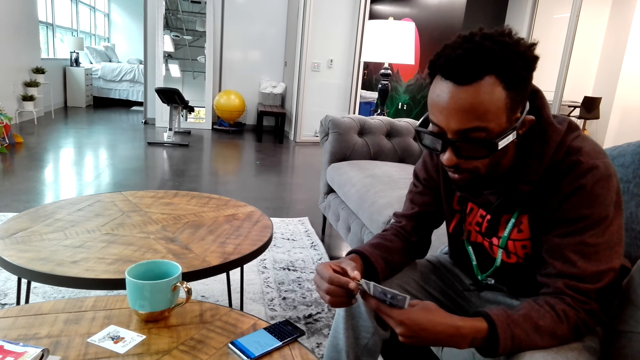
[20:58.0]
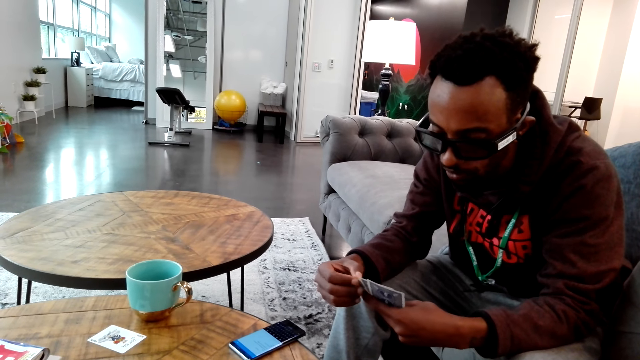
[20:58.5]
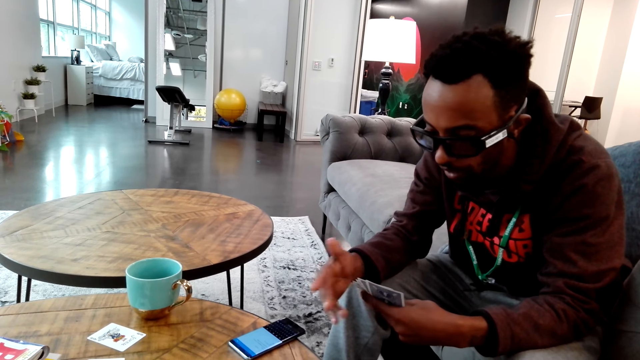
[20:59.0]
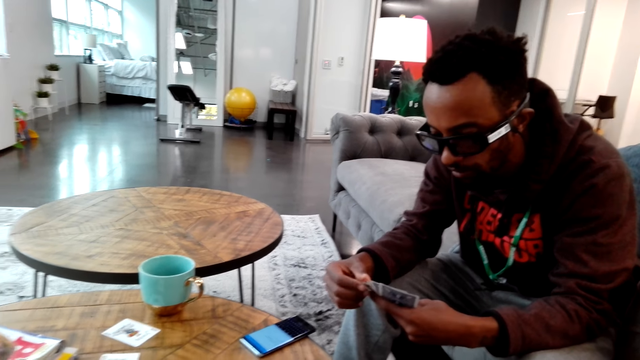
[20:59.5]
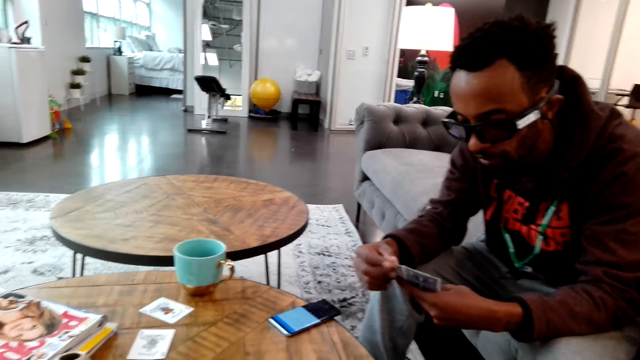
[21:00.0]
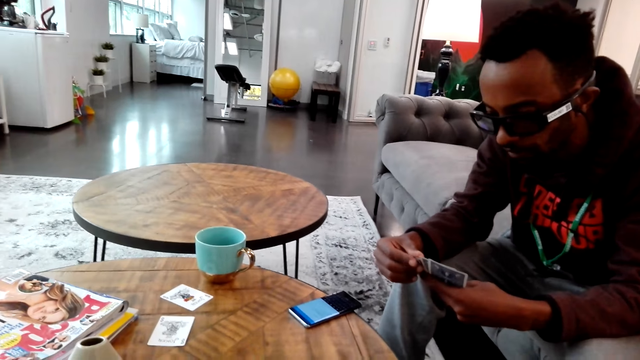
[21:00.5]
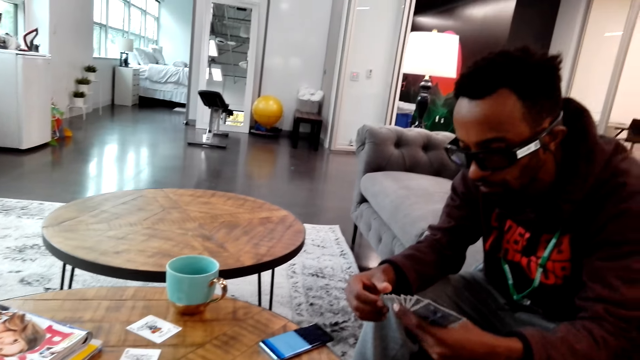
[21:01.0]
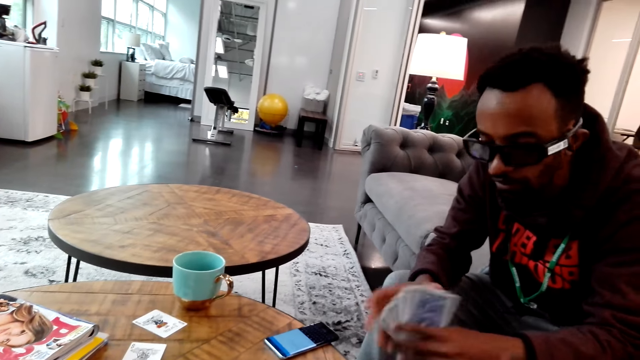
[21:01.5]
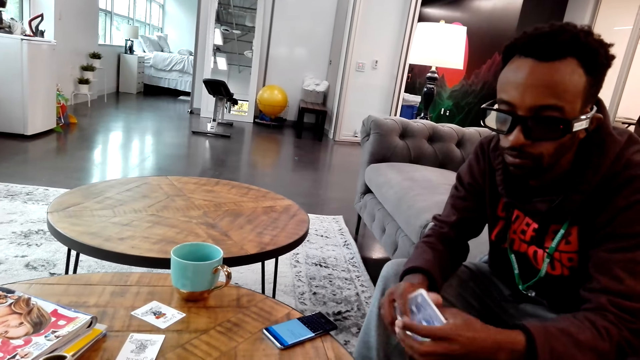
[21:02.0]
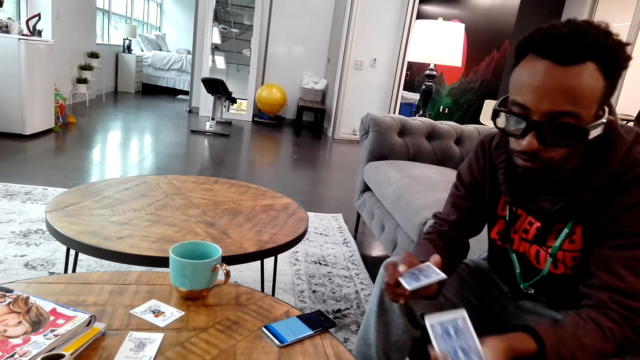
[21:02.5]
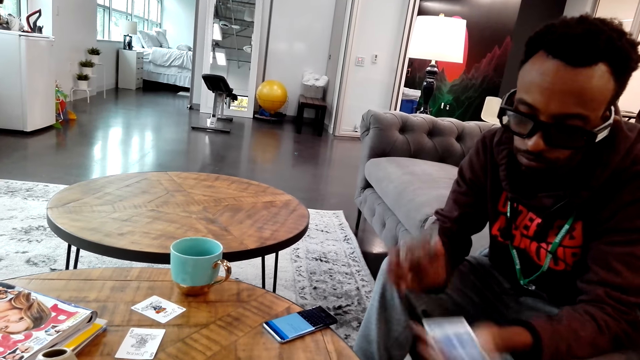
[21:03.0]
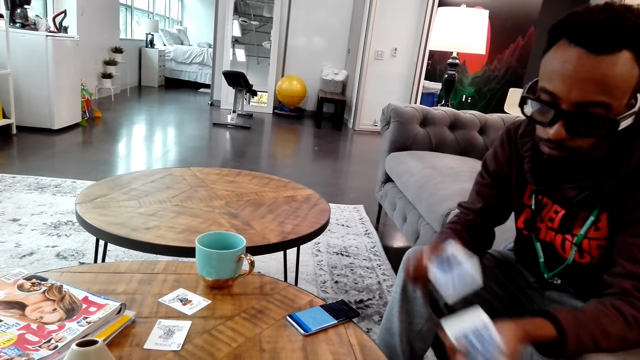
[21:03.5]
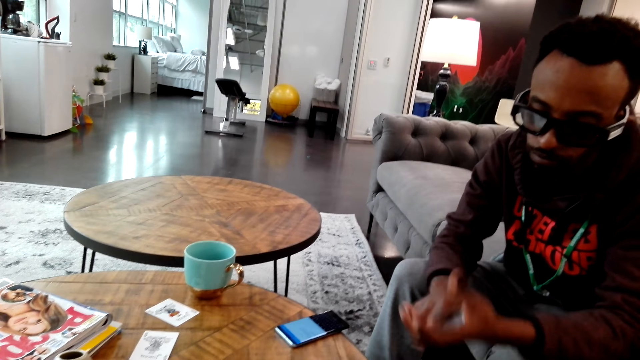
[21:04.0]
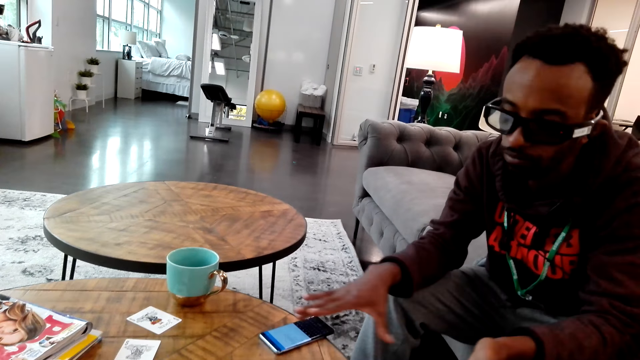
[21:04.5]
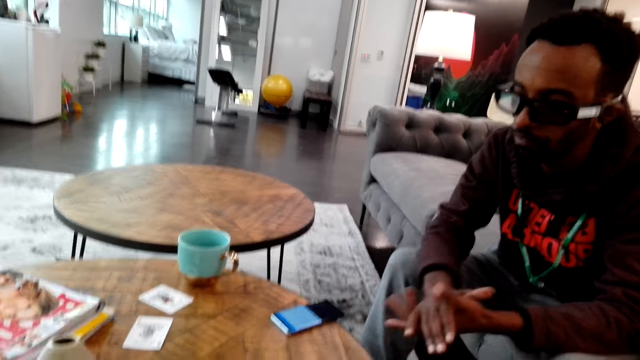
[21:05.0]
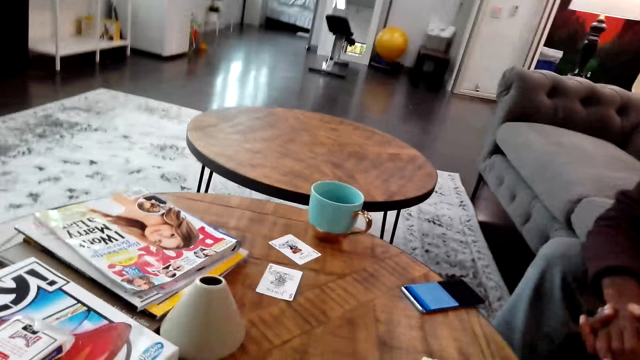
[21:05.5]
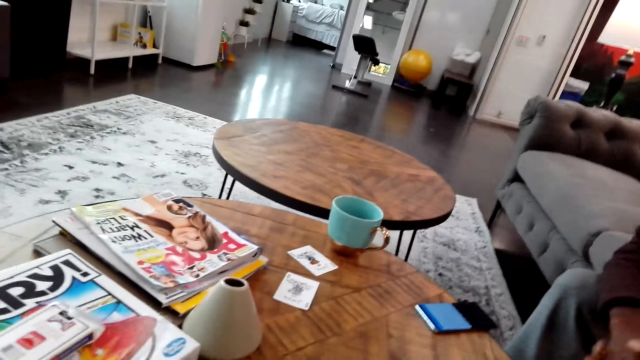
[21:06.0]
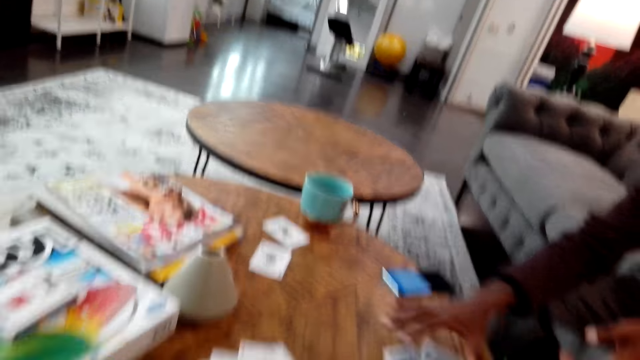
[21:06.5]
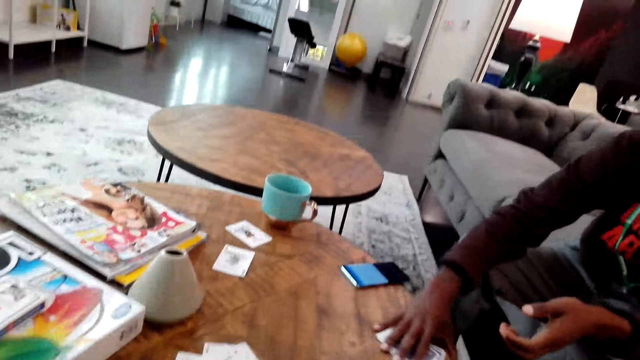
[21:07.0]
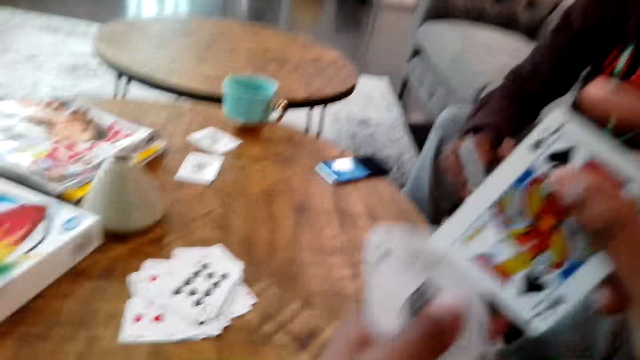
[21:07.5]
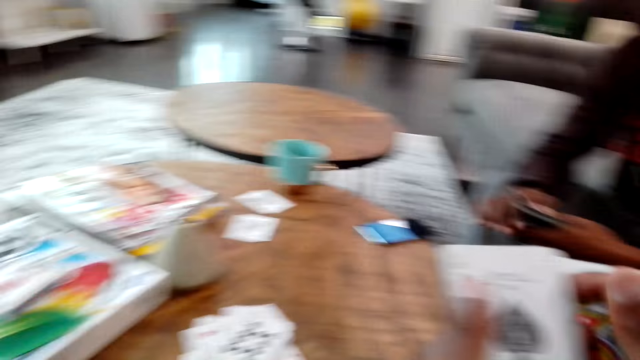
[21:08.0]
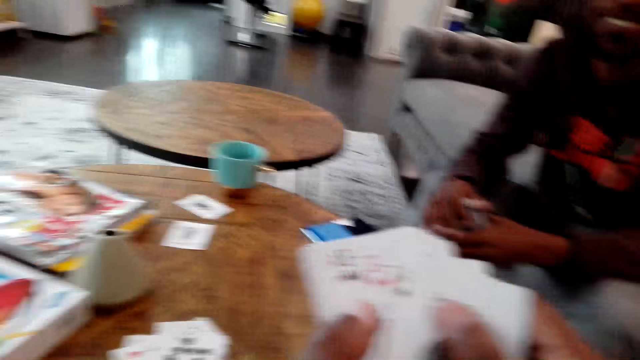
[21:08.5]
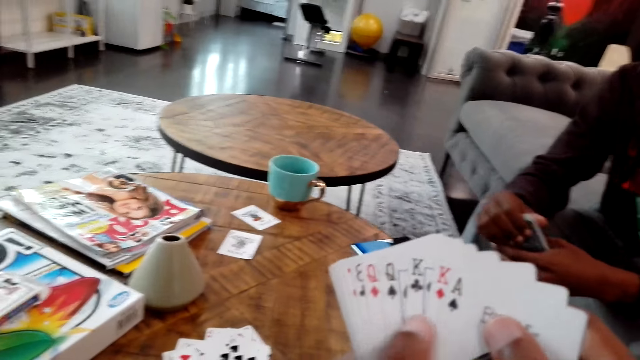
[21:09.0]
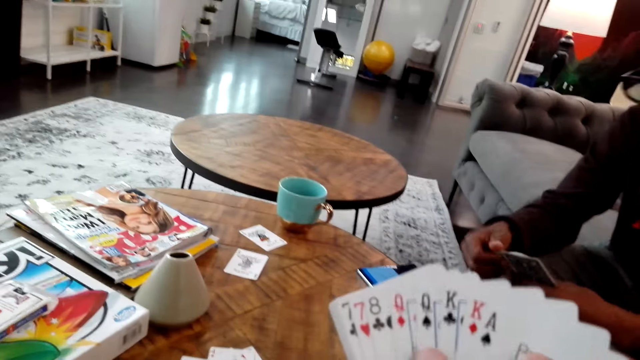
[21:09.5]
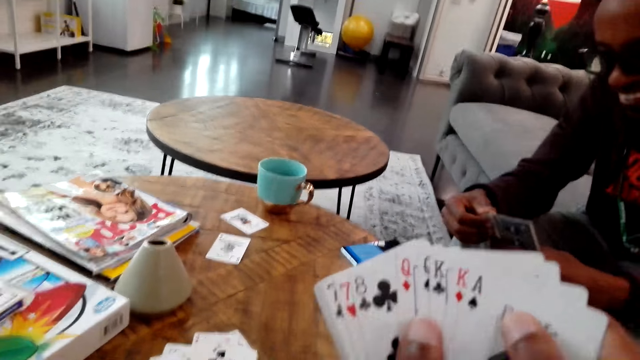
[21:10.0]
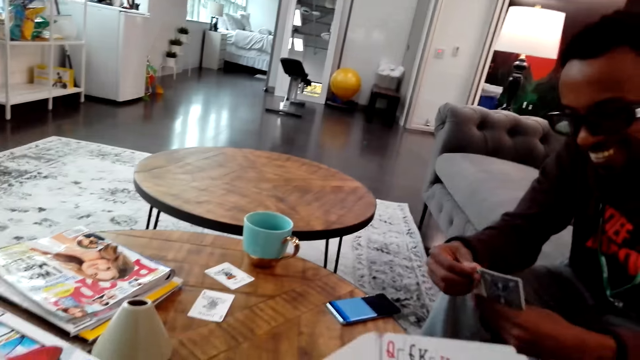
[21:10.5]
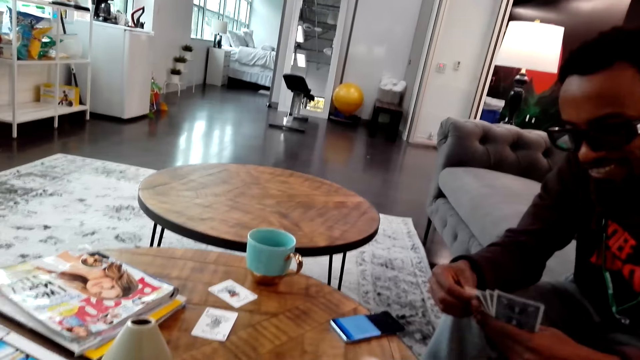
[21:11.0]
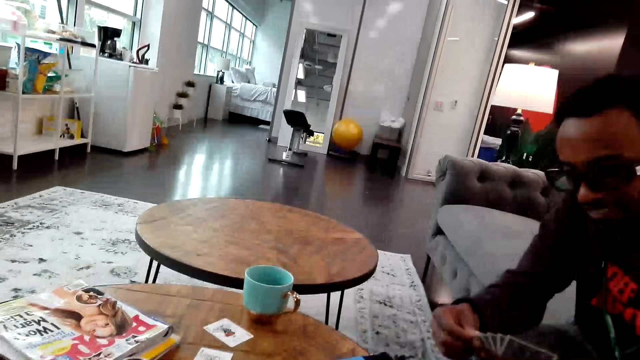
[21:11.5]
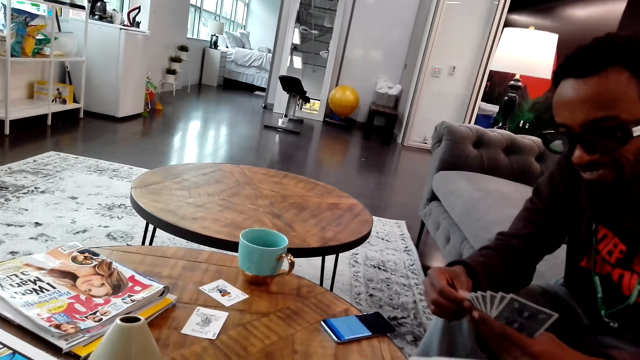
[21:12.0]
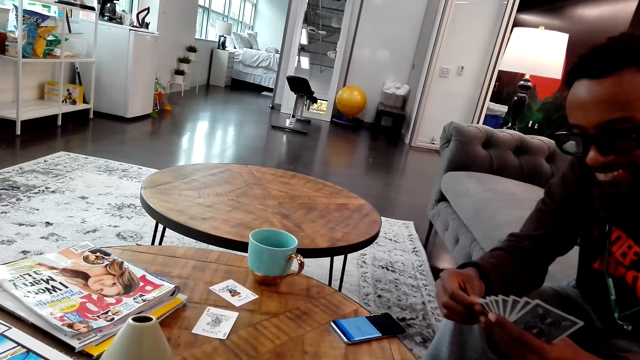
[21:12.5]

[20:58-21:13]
A man shuffles cards. The man moves a card on the hand and drops the card on the table. The camera wearer does something. They look around the house. The man moves the card on the table. The camera wearer moves the card on the hand. The man moves the card on the hand.

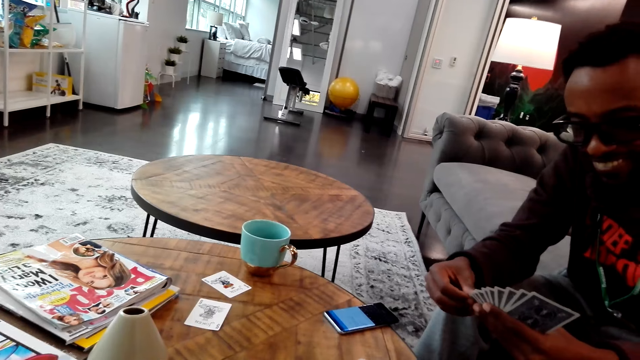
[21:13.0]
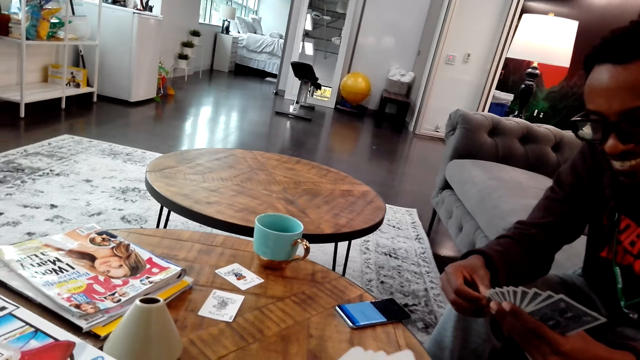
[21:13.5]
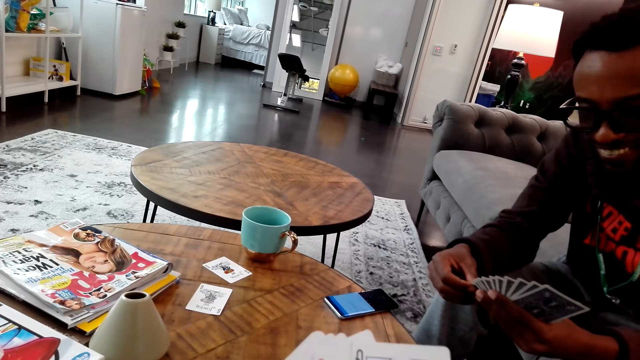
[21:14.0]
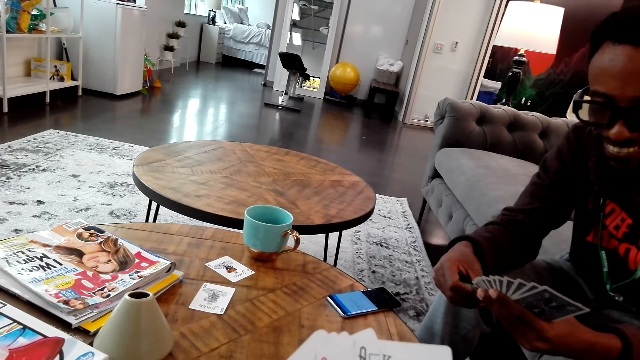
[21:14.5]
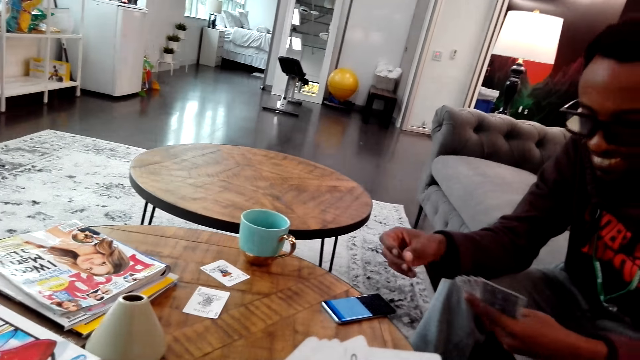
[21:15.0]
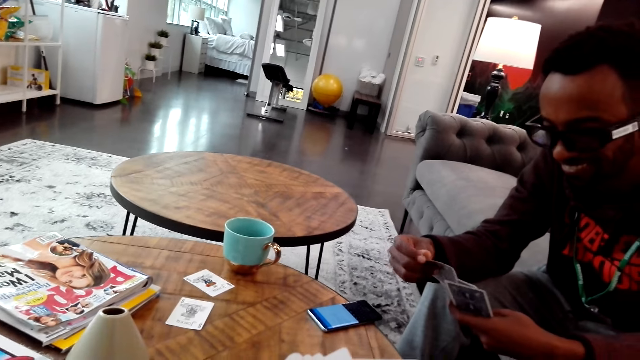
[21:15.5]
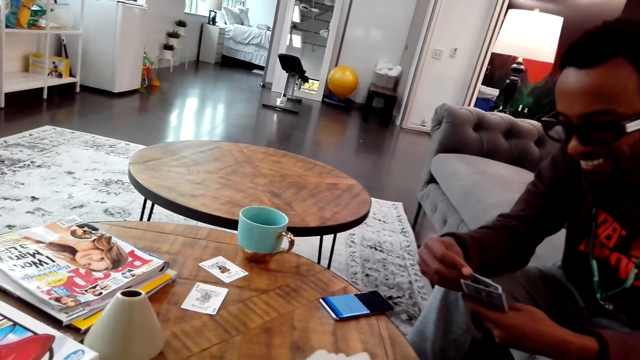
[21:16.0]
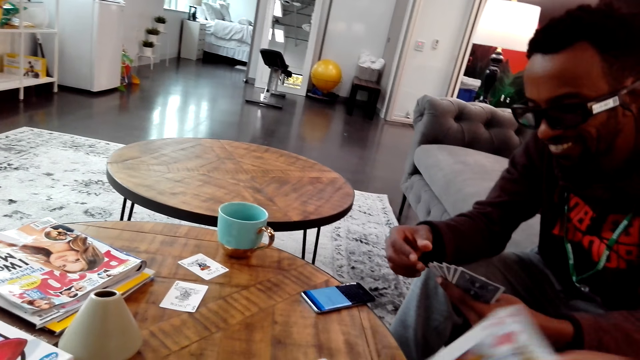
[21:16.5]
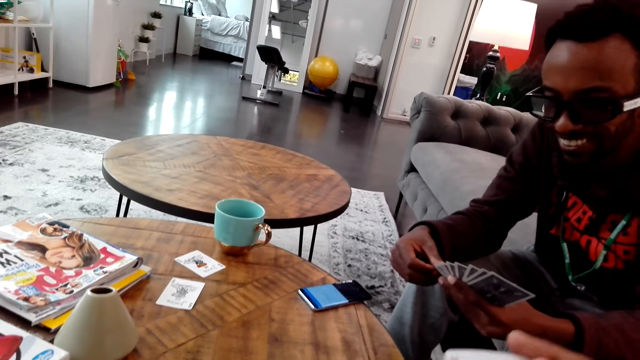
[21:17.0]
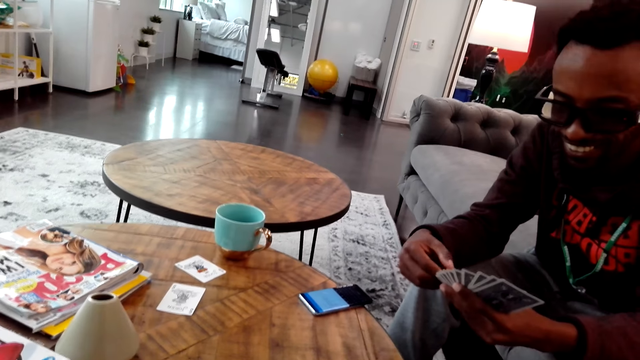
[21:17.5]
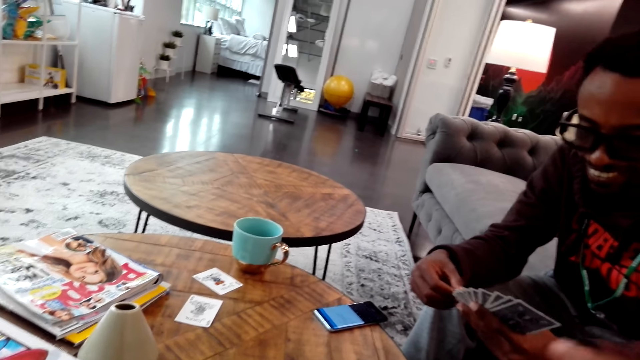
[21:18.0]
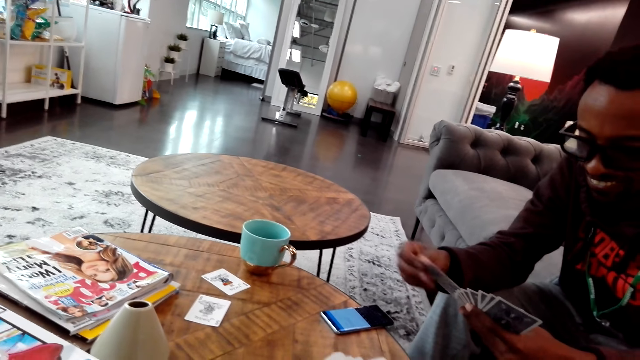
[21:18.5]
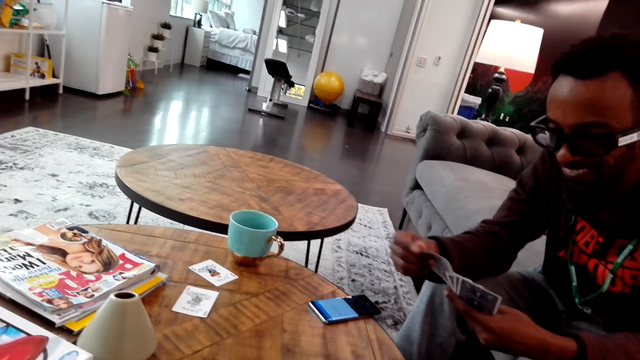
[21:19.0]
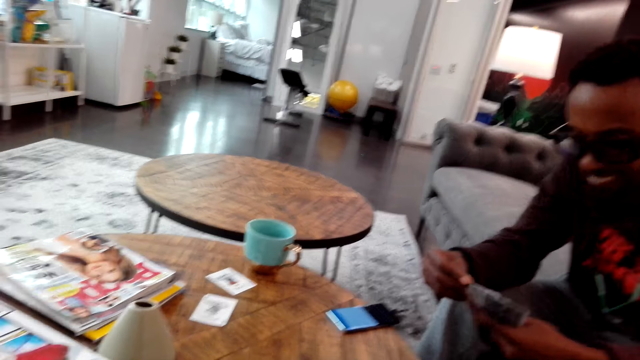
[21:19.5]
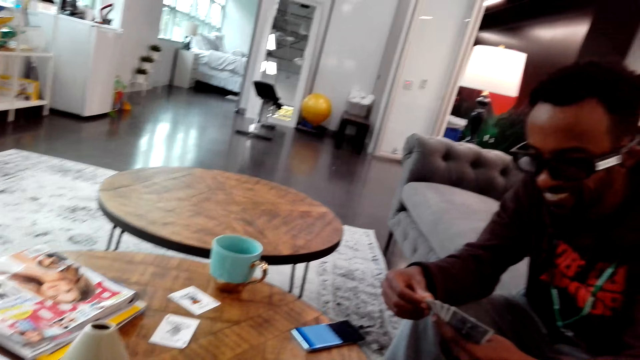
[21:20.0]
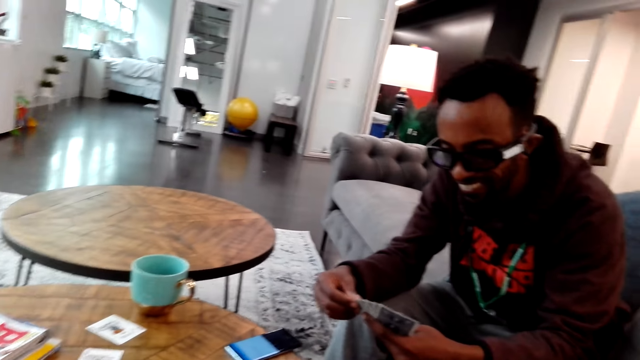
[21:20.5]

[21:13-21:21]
The camera wearer moves a card on the hand. A man holds the card on the hand. The camera wearer moves the card on the hand.
